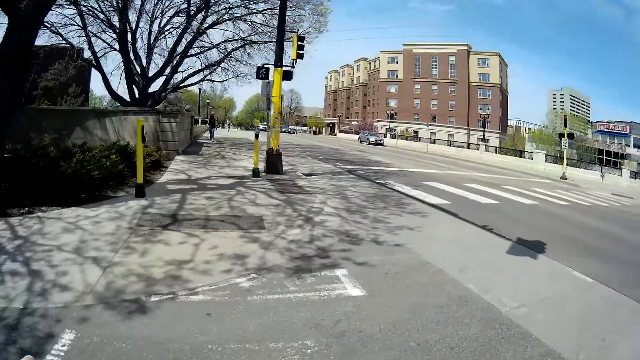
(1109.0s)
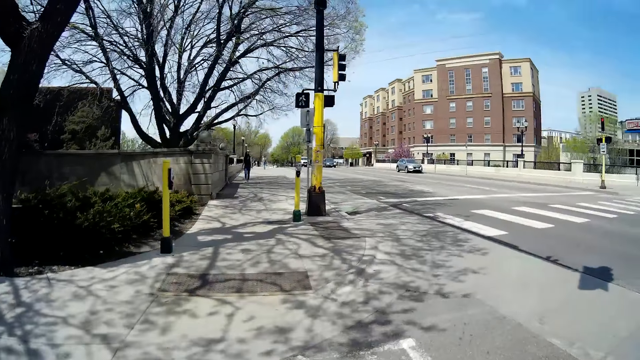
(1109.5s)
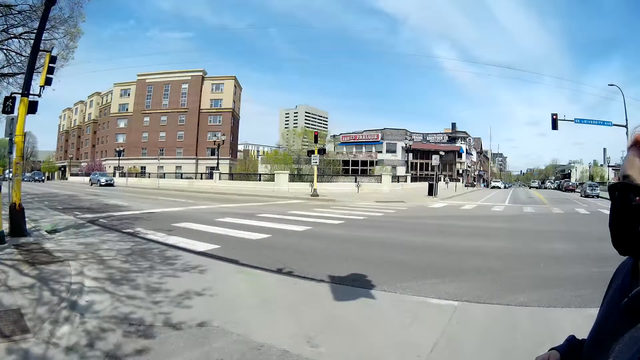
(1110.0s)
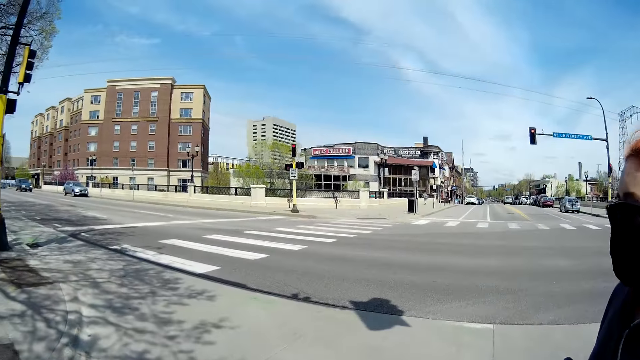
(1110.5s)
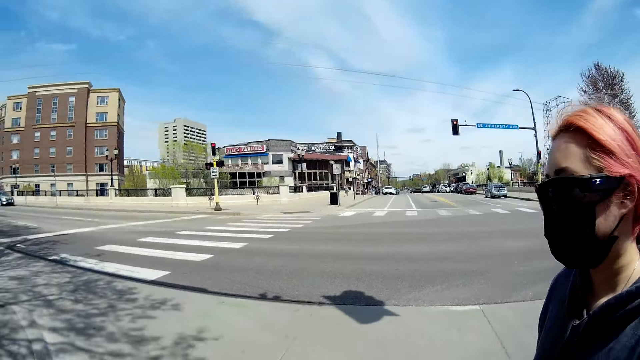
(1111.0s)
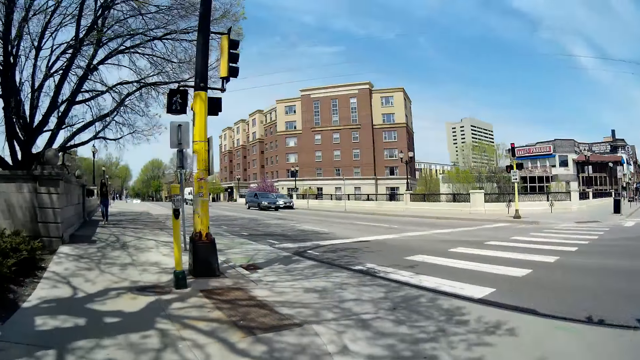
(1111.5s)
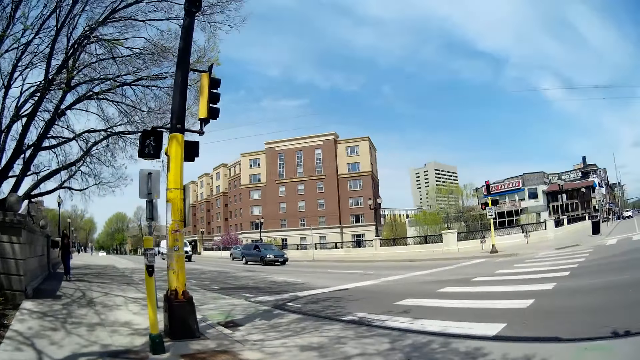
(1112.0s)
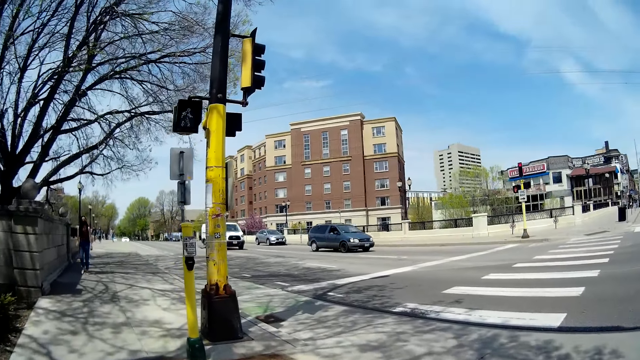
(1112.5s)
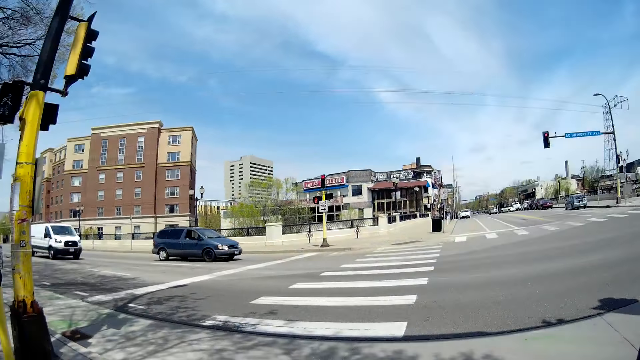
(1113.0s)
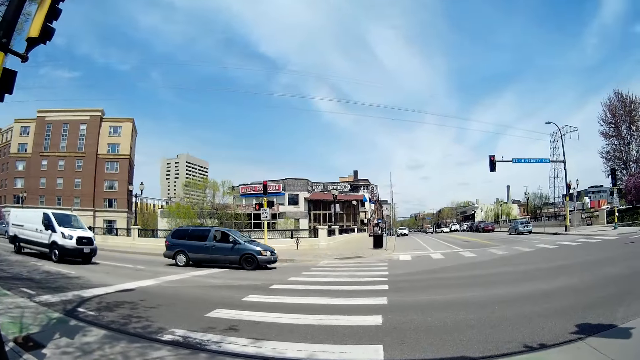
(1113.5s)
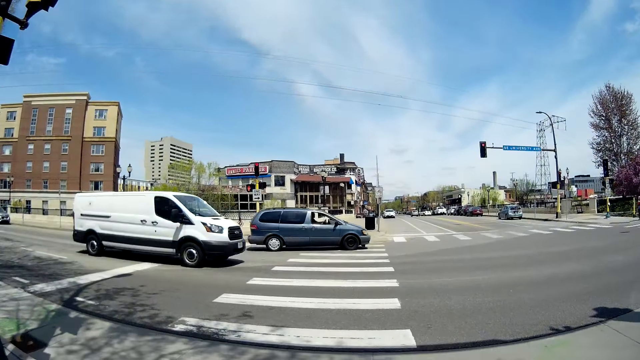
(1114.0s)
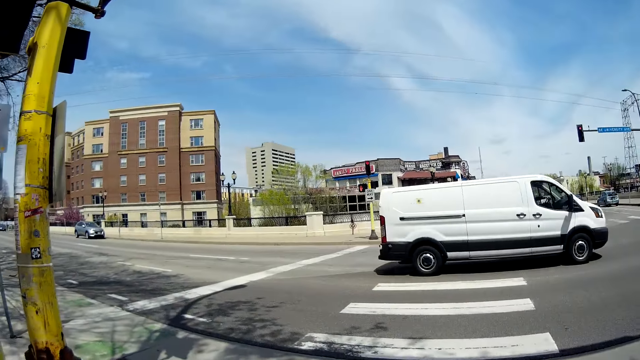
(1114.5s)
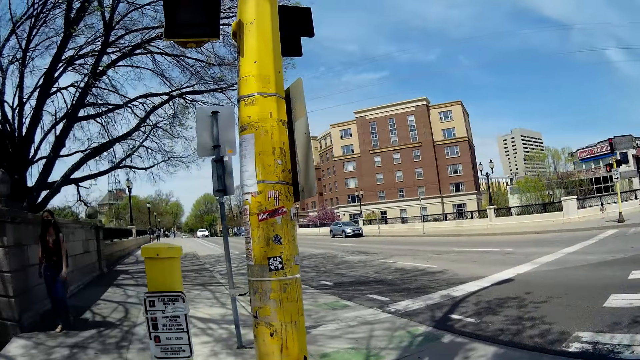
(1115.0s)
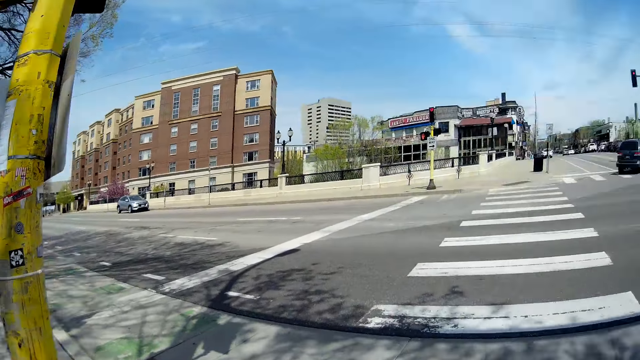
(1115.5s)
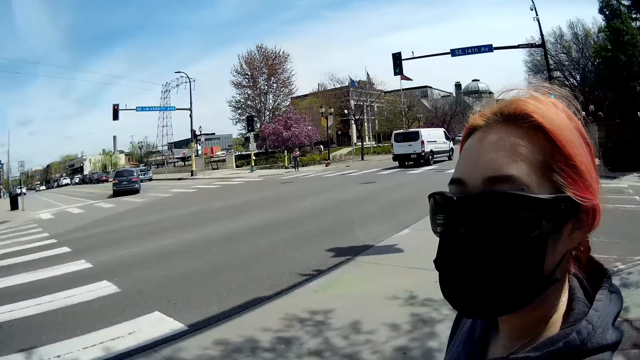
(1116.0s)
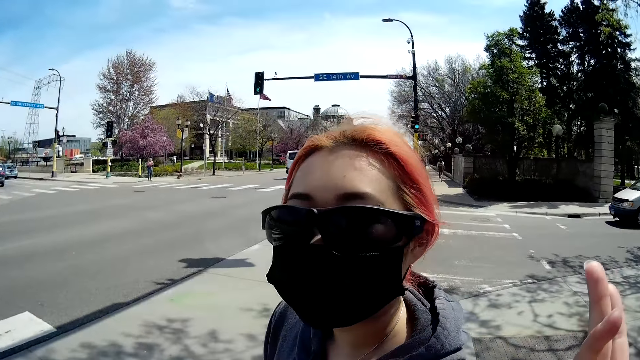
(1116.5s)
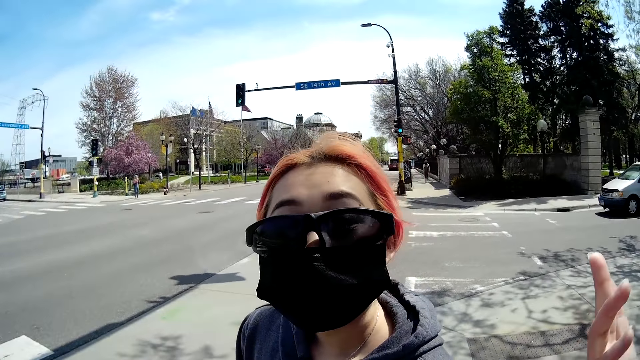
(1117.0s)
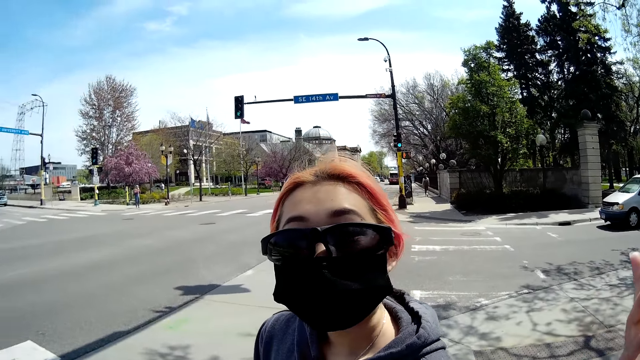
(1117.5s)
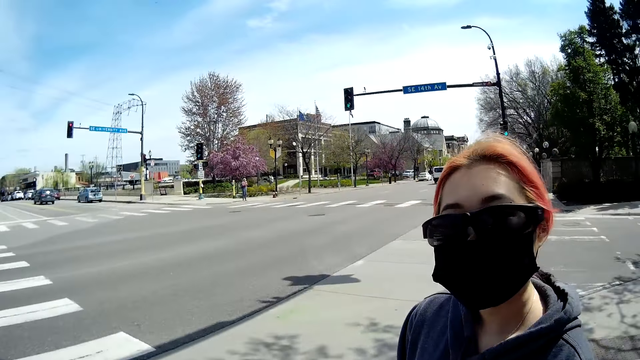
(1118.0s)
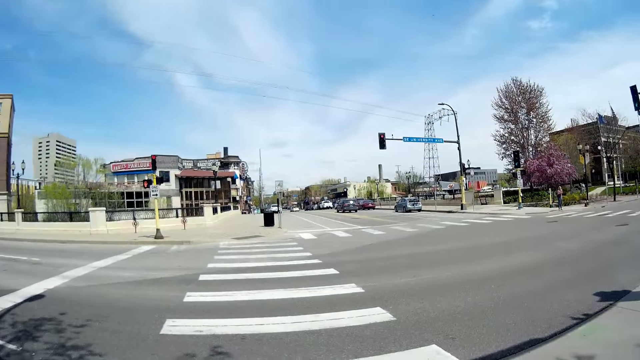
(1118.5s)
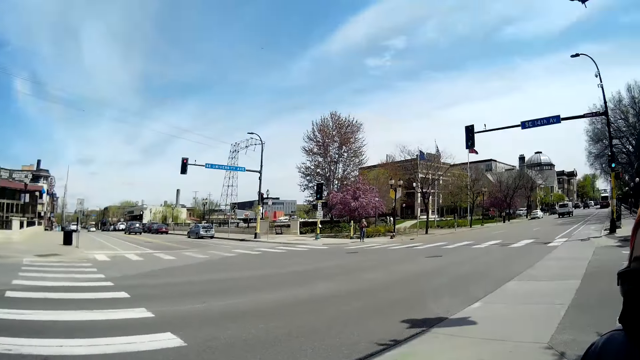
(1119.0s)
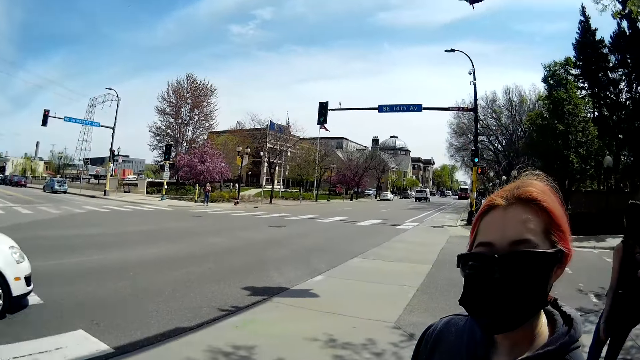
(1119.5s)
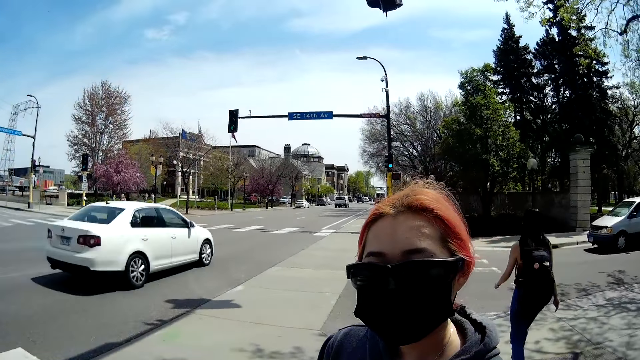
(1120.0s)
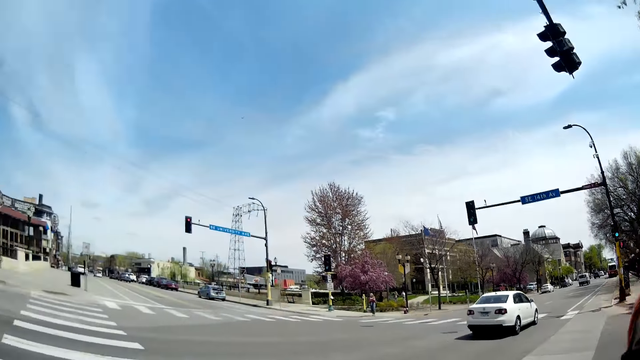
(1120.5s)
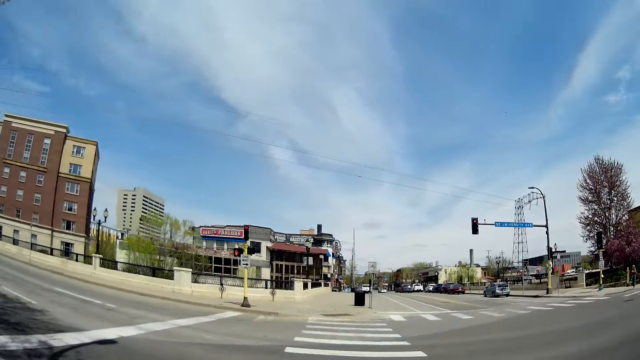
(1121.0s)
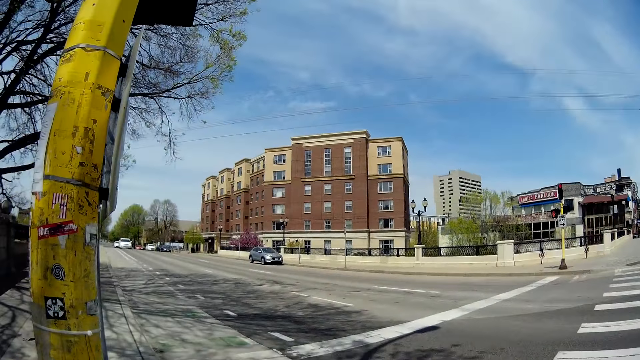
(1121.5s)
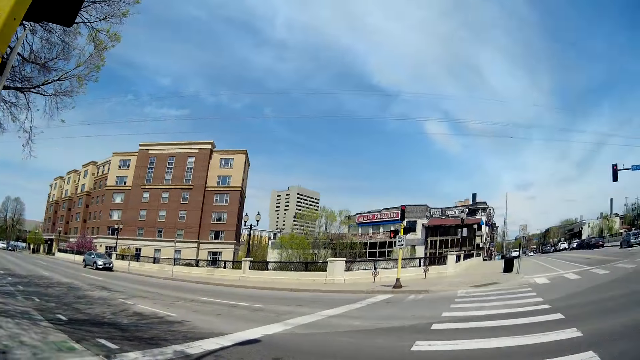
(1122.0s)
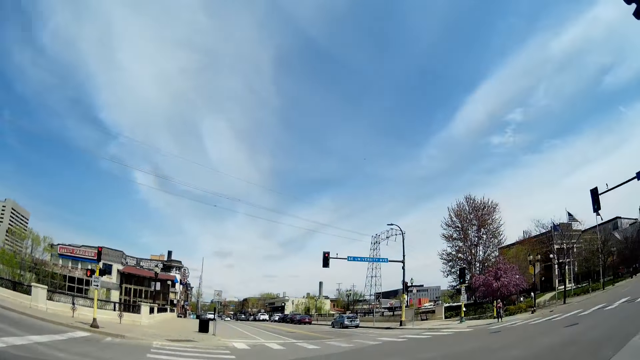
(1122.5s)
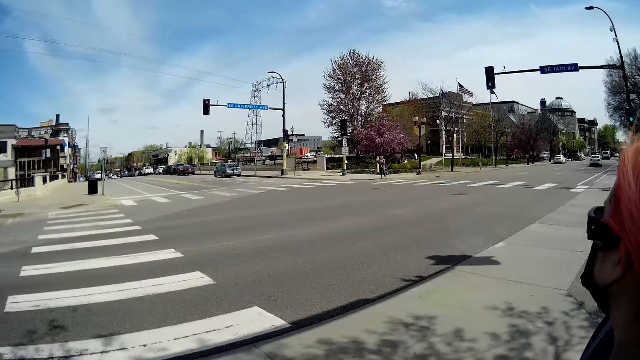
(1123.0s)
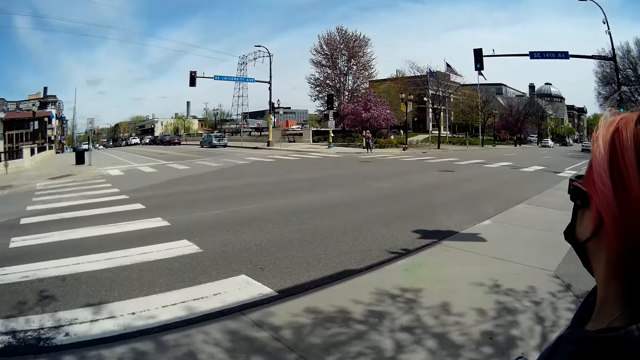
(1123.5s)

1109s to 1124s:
The camera wearer interacts with a woman. A white van drives past the camera wearer. A blue car drives past the camera wearer. A white car drives past the camera wearer.

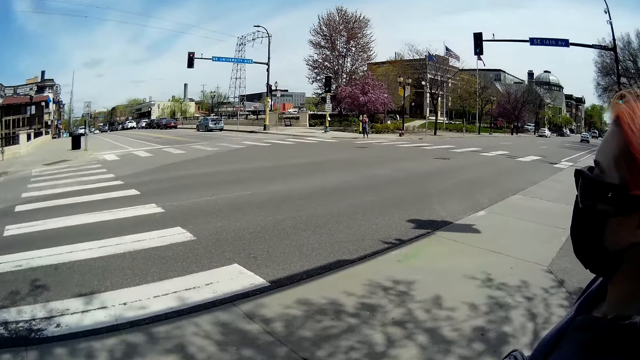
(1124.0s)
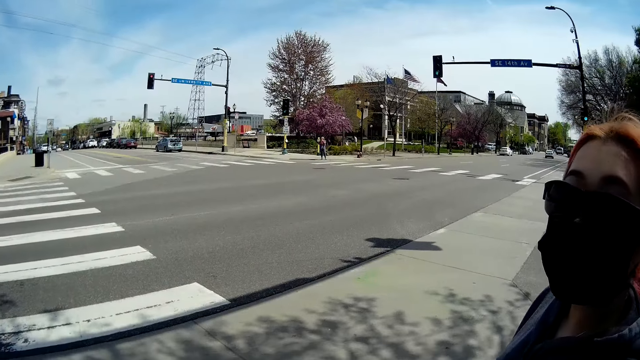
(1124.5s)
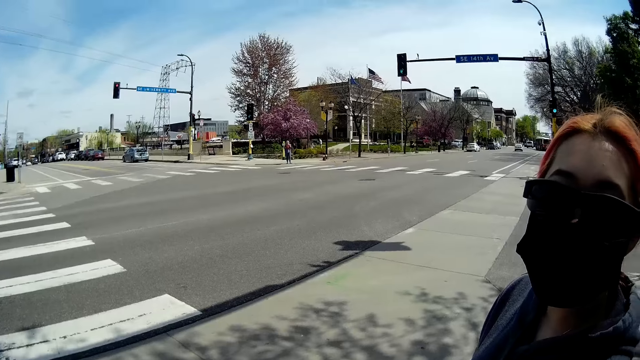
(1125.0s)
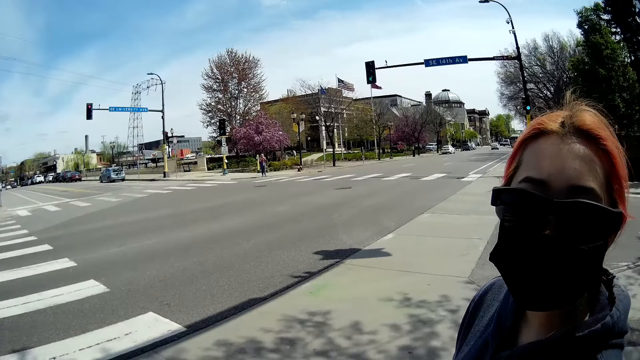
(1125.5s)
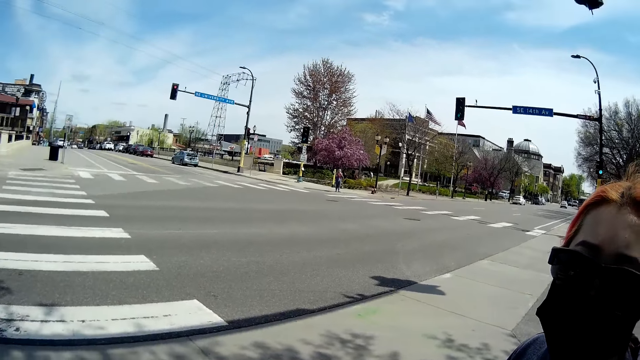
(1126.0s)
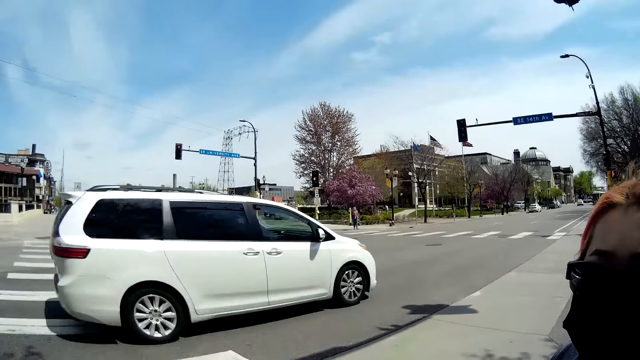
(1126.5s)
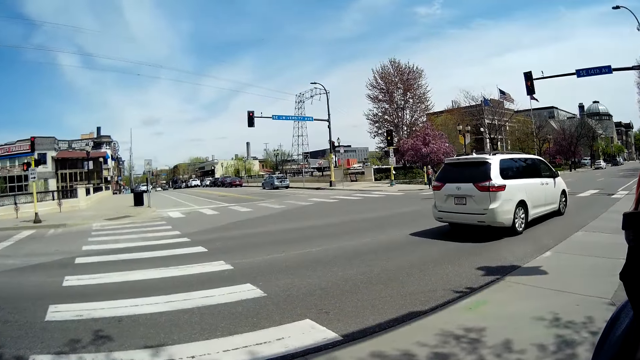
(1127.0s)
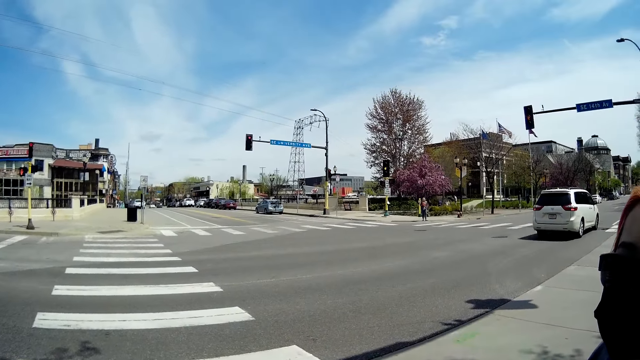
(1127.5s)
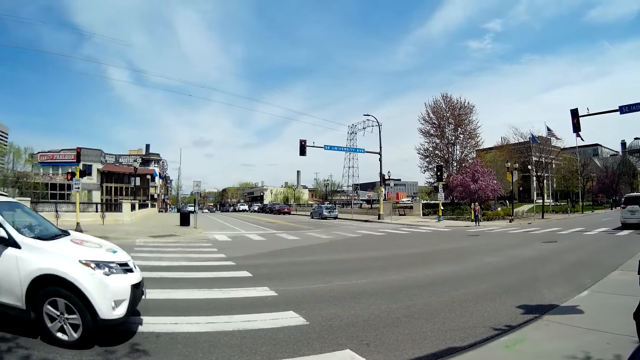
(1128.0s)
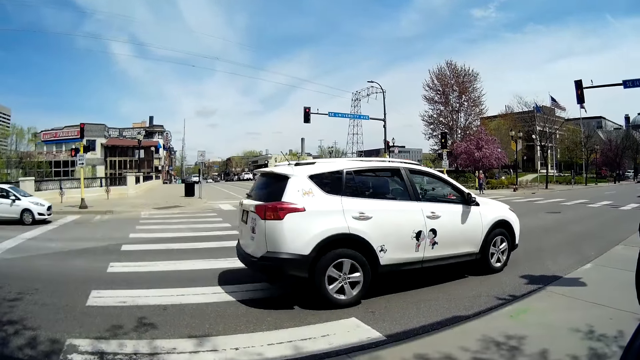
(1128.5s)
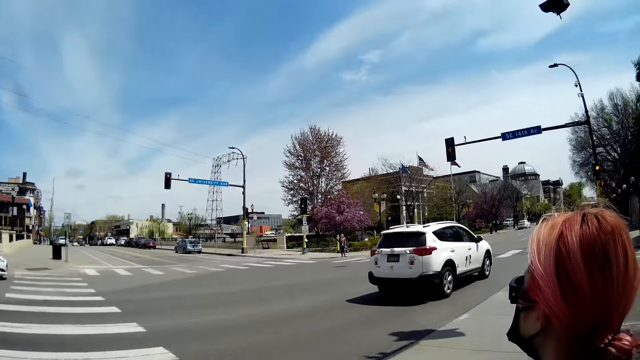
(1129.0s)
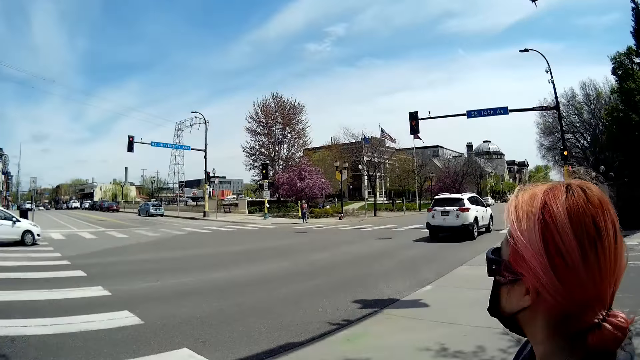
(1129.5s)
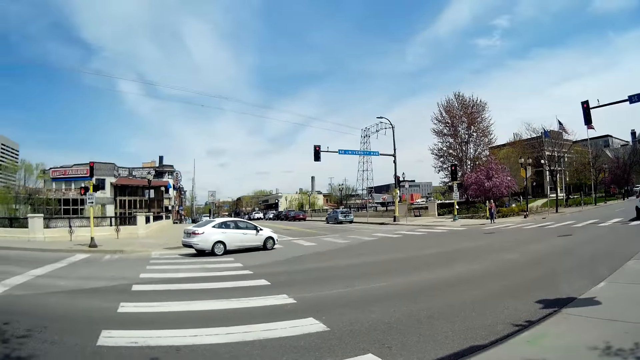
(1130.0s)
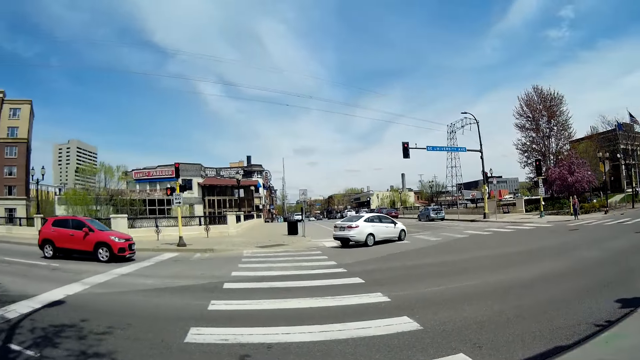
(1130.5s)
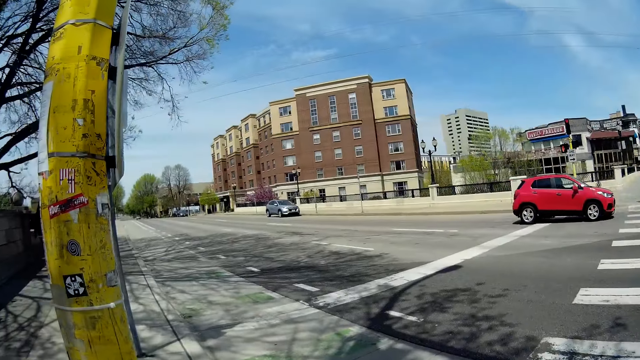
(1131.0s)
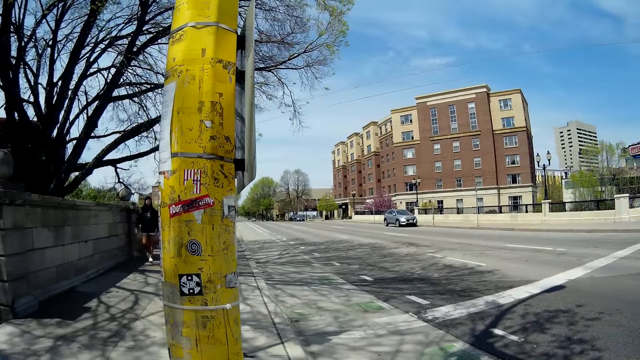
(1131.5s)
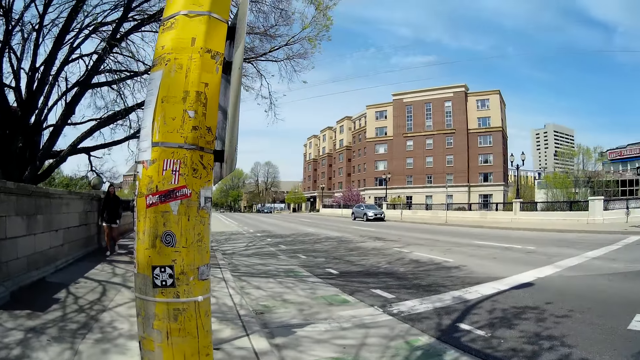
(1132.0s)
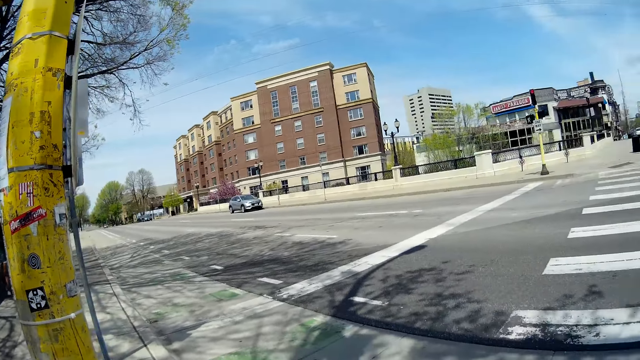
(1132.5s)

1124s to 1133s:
A white car drives past the camera wearer repeatedly. A red car drives past the camera wearer.
